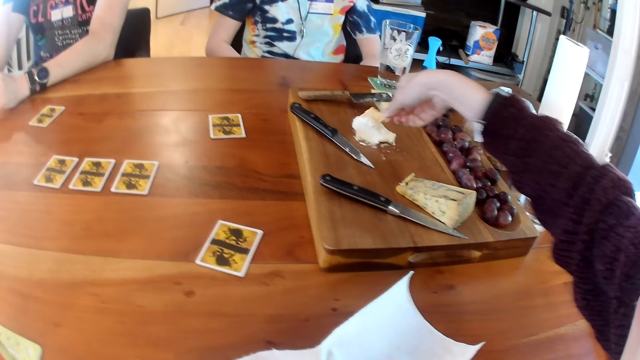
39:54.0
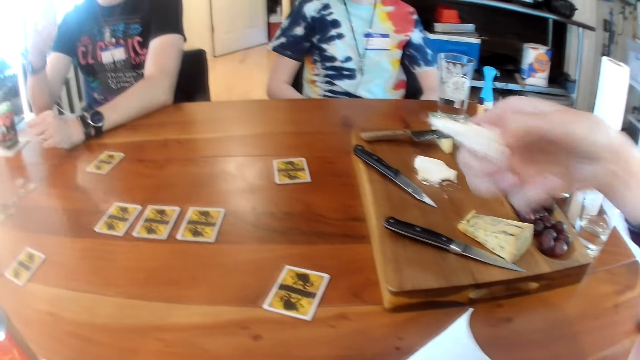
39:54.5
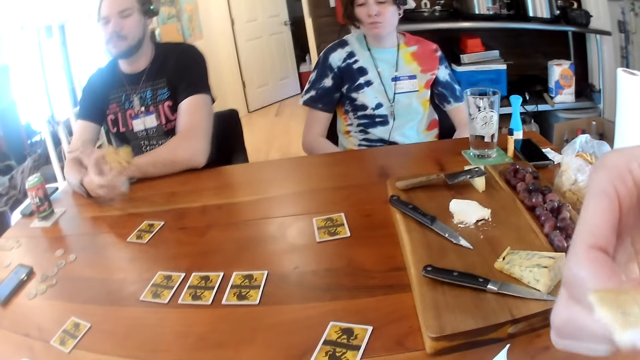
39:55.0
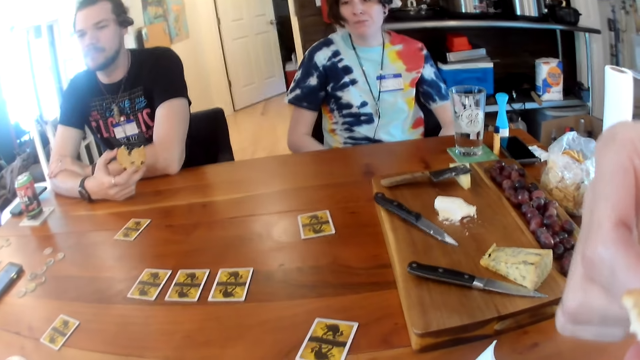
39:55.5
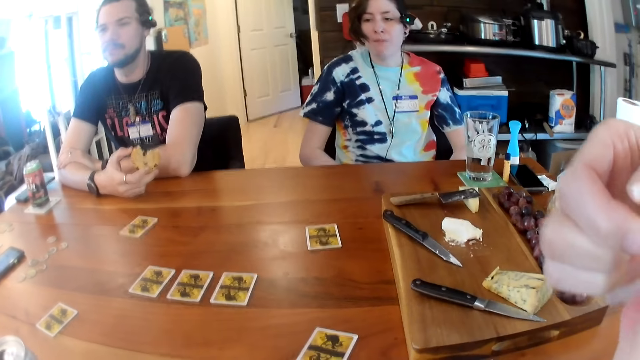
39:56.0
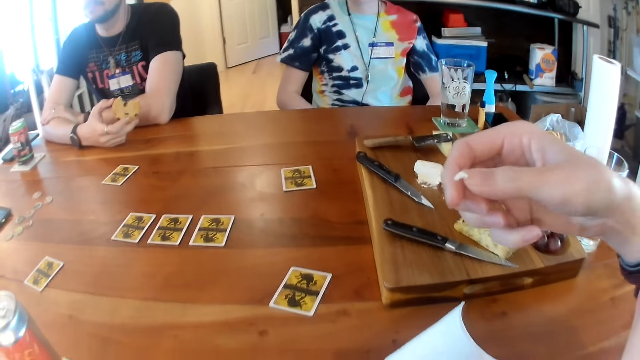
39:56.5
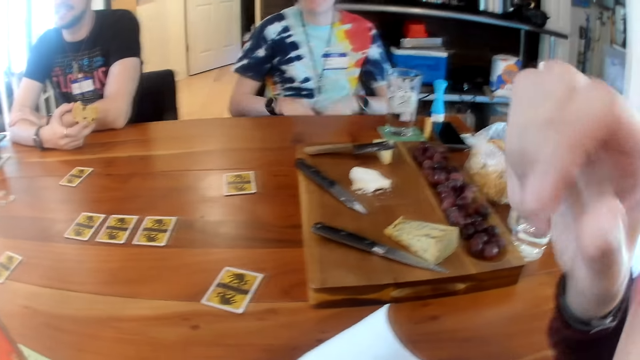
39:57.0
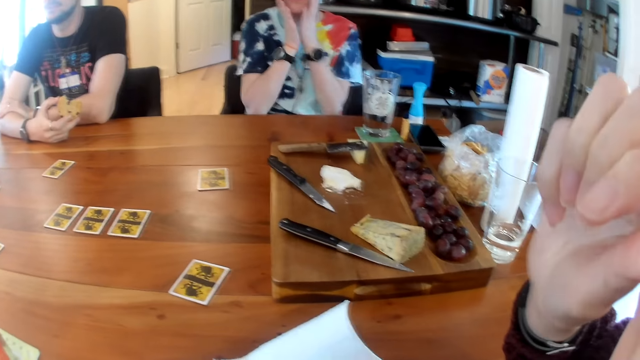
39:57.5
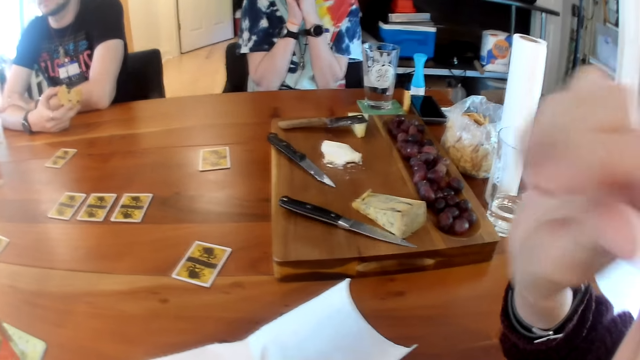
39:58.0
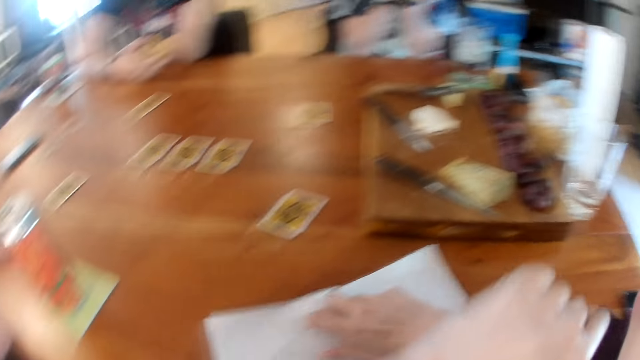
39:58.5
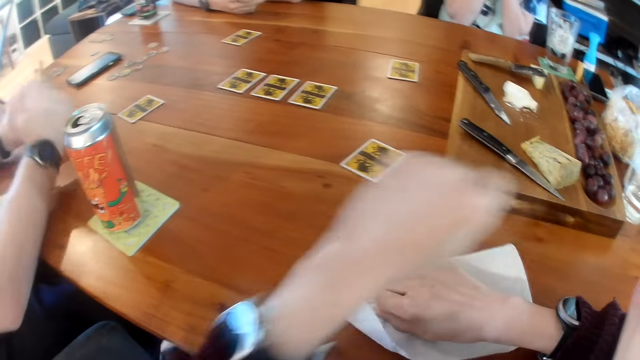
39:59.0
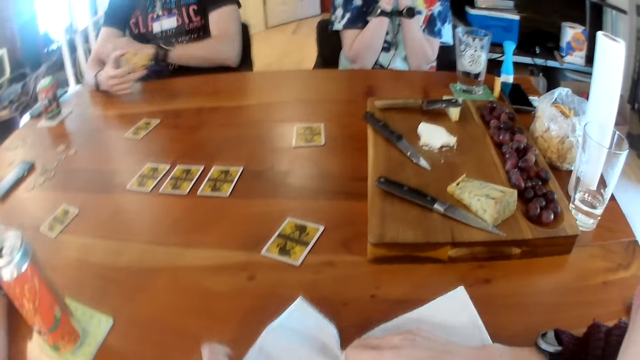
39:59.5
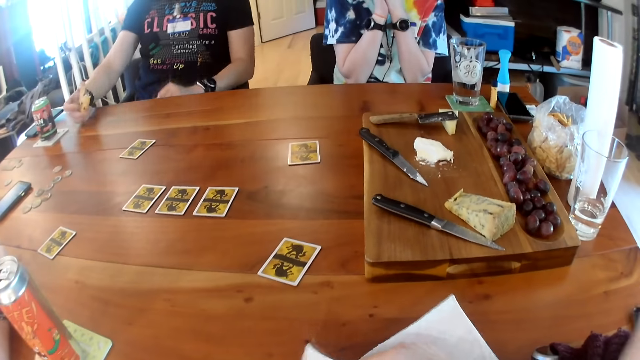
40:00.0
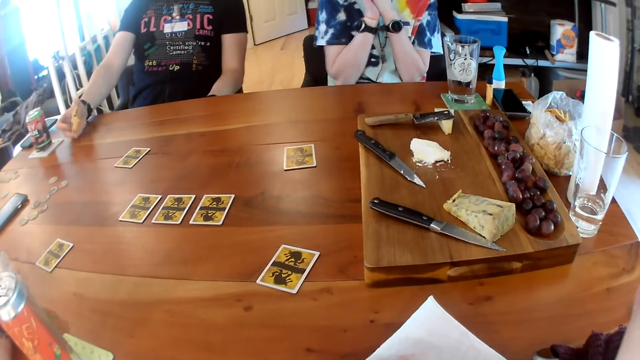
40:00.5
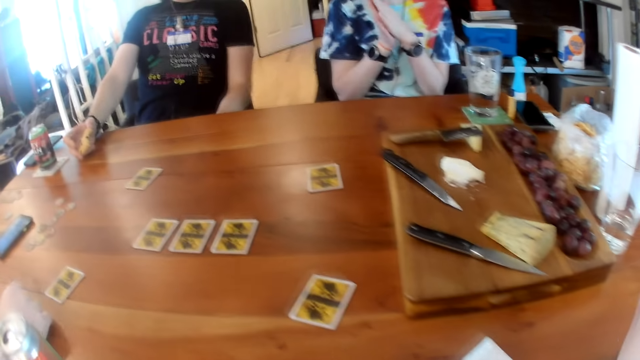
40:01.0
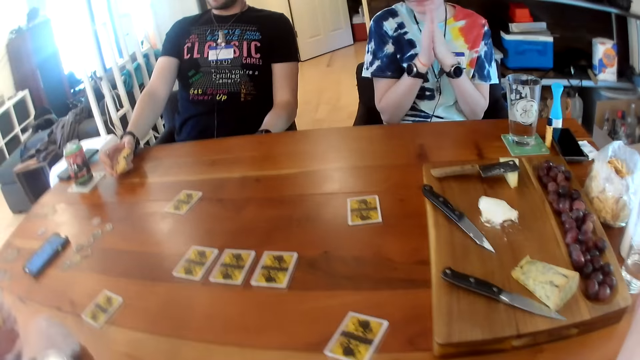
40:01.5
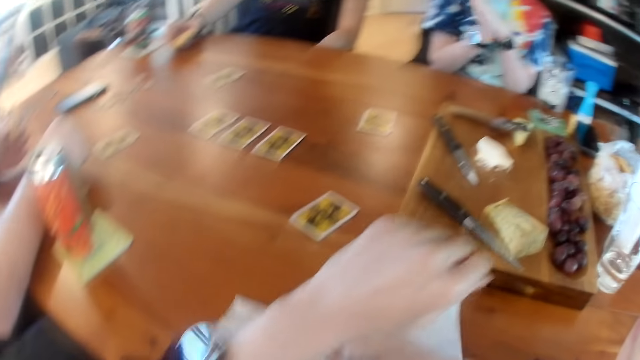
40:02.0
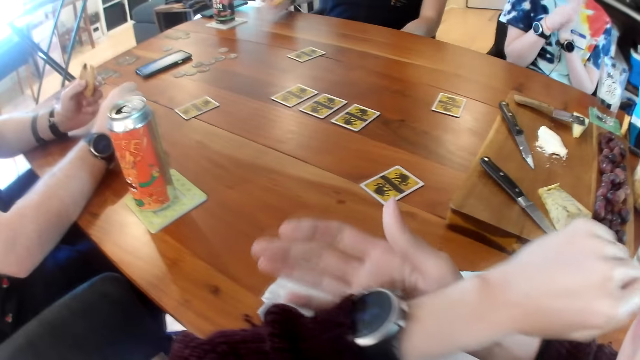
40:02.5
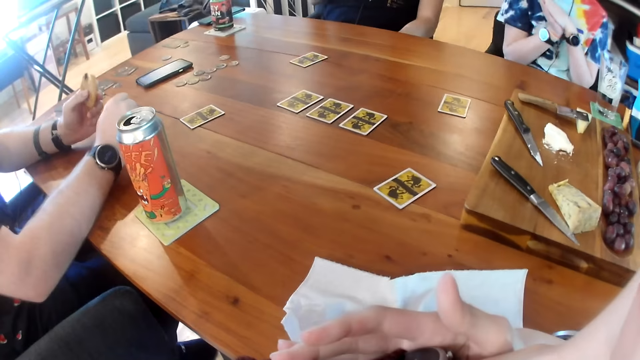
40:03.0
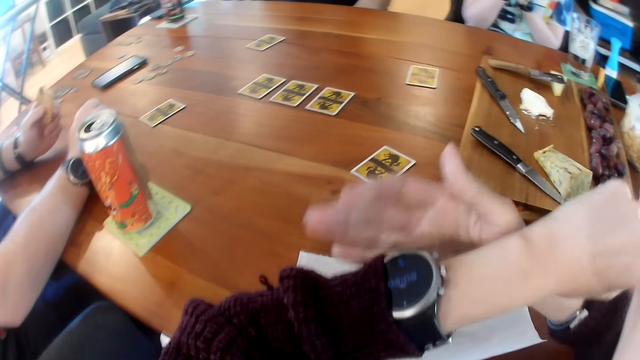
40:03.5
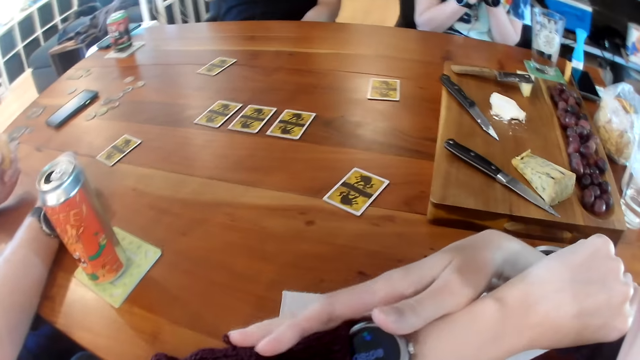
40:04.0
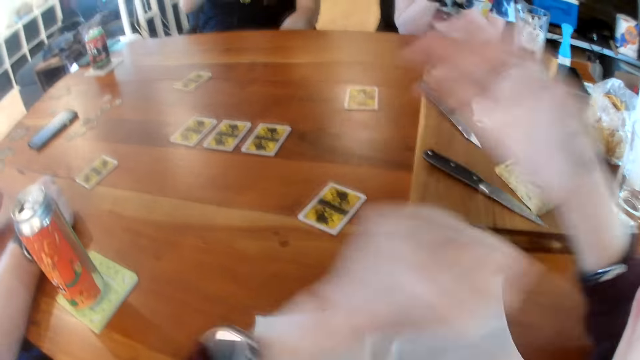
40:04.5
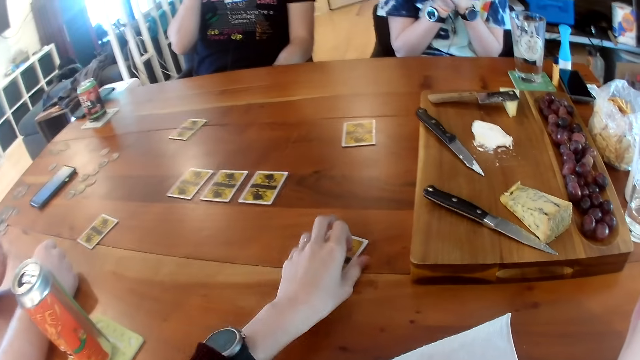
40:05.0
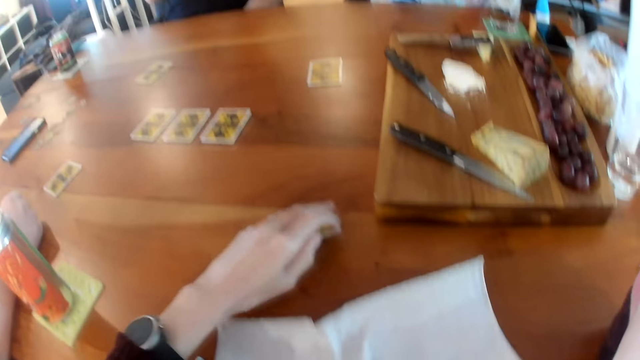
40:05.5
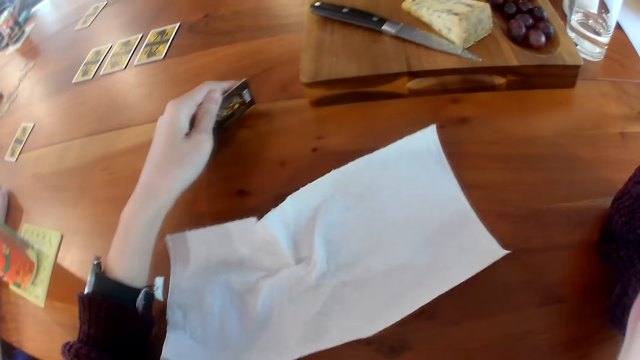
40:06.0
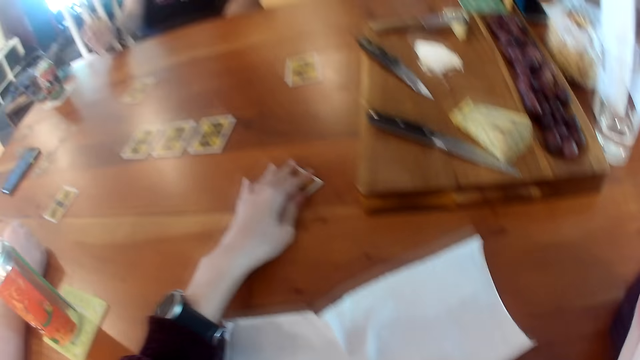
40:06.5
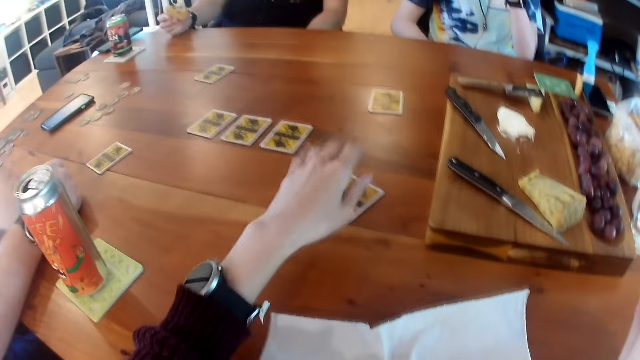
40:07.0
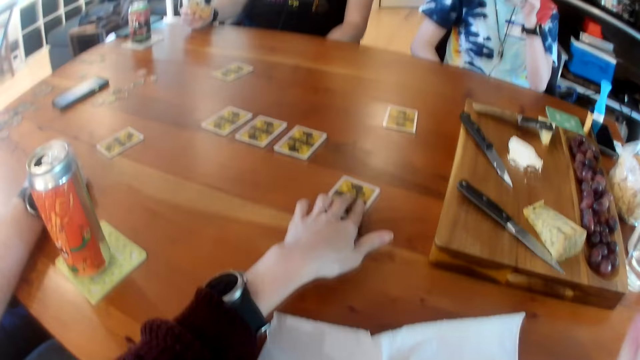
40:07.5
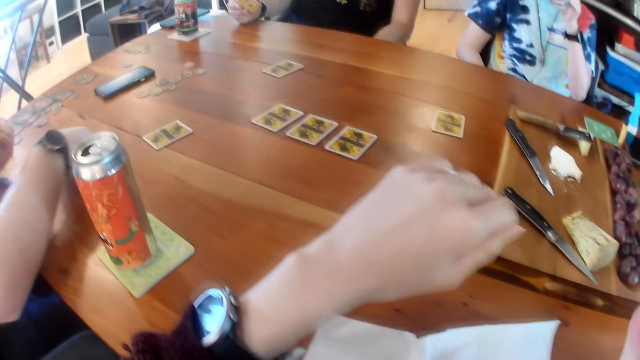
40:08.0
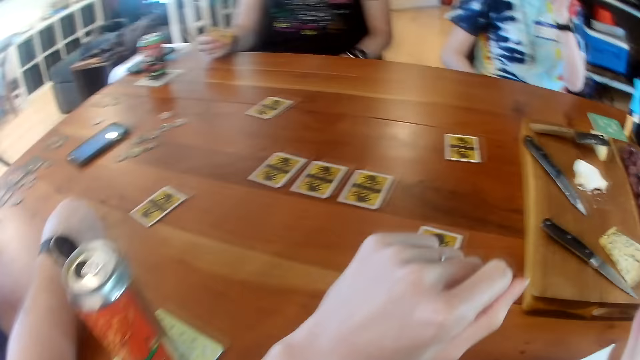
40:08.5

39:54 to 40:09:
The camera wearer eats. A man holds a cookie in his right hand. A woman touches her face with both hands. The camera wearer touches her mouth with the butter in her right hand. She touches the piece of tissue on the table with her right hand. She wipes her hand with the tissue paper. Another man holds a cookie with his right hand. The camera wearer touches a wristwatch on her left hand with her right hand. She adjusts her wristwatch. She touches the card on the table with her left hand. She takes the card on the table.

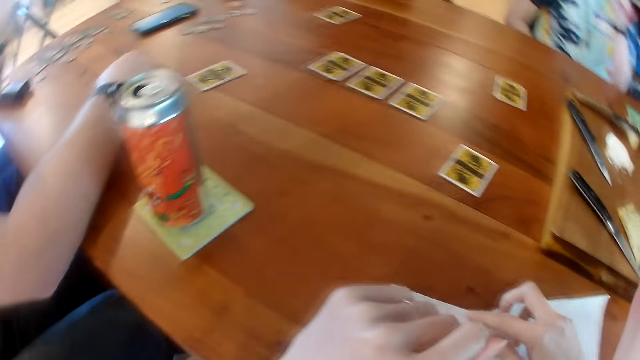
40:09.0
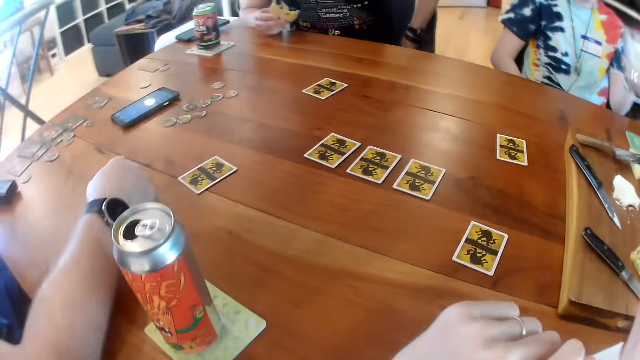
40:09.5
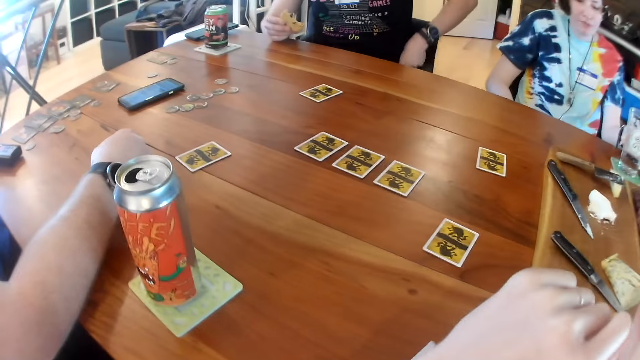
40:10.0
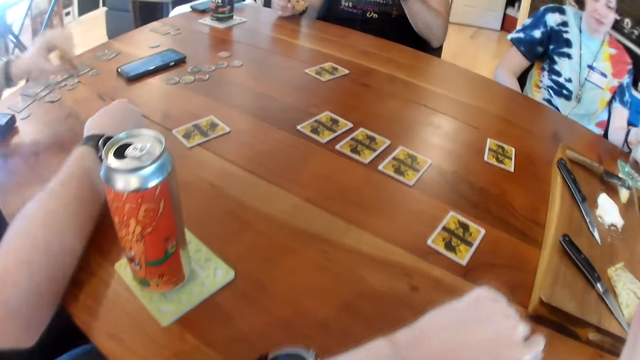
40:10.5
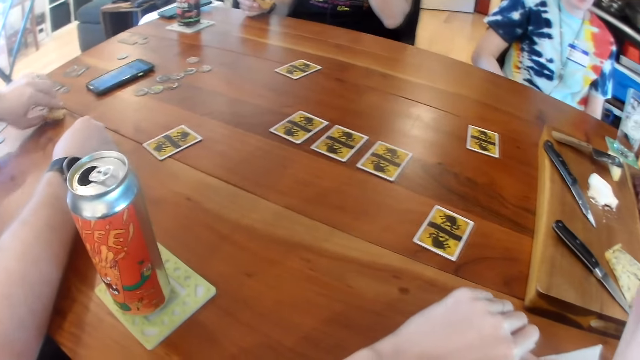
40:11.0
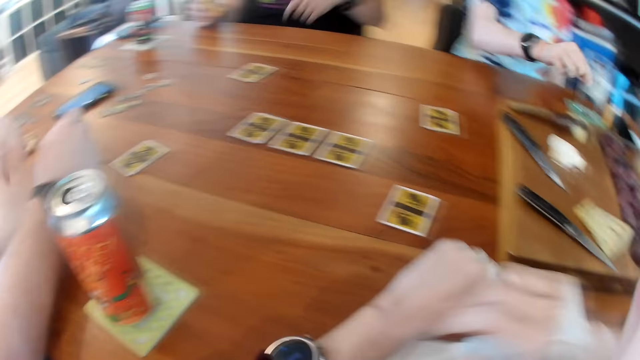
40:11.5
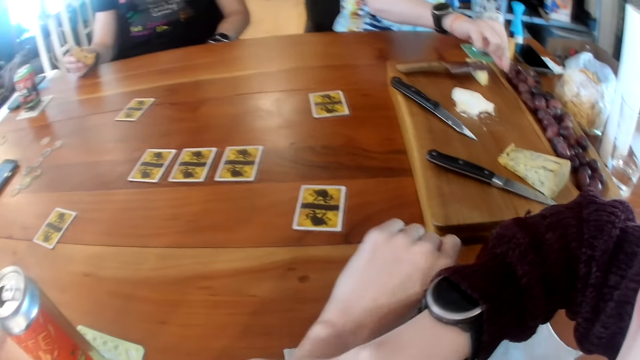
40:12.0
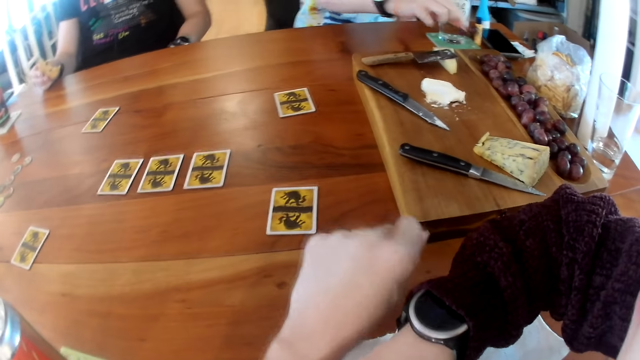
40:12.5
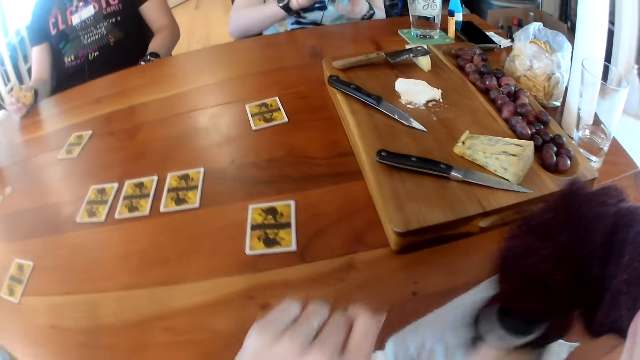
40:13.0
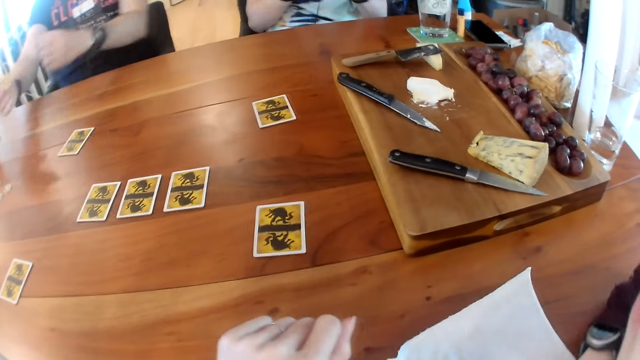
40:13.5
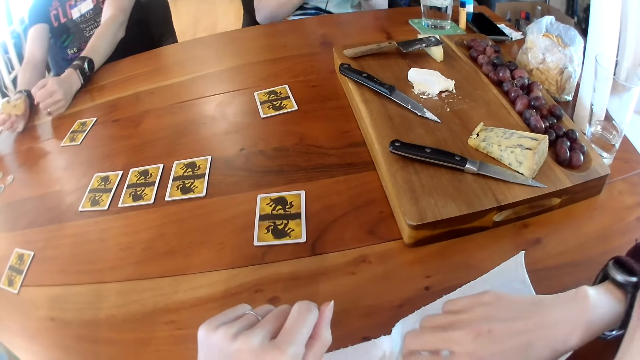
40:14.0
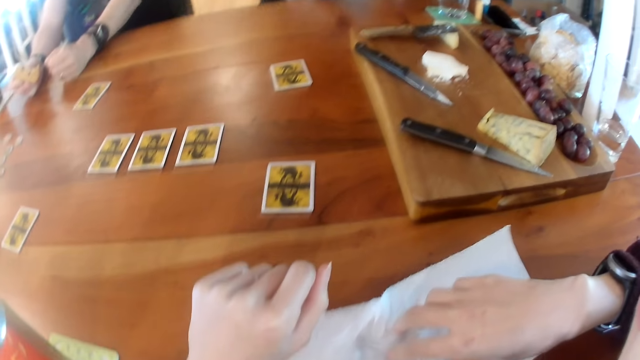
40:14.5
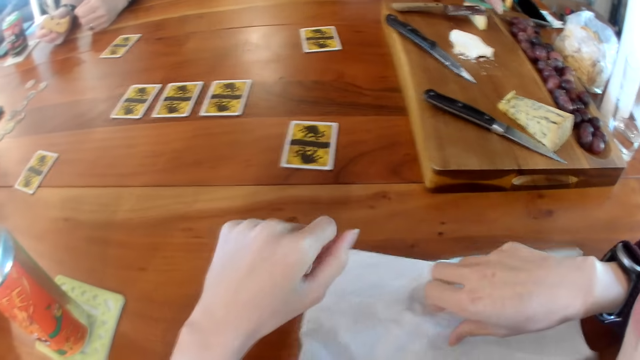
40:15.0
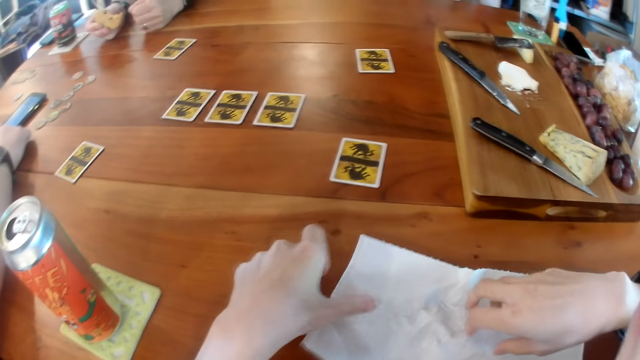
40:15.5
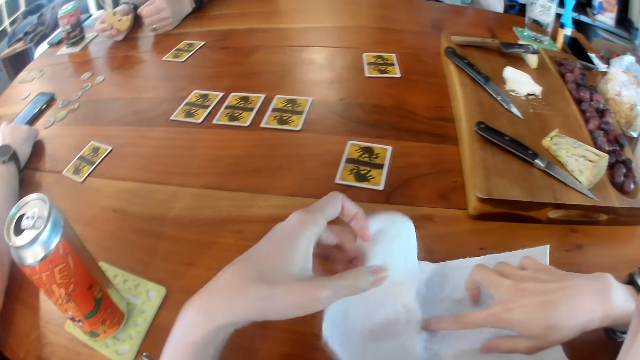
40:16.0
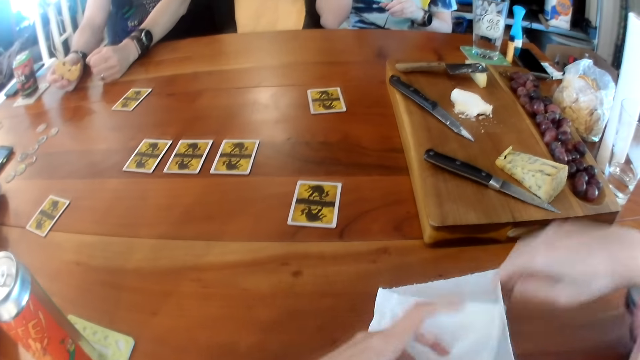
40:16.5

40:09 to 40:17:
A man drops a cookie on the table with his left hand. A woman picks up a grape on the wooden board with her right hand. Another man places his left hand on the table. The camera wearer touches the piece of tissue on the table with her right hand. She folds the piece of tissue on the table with her left hand.
